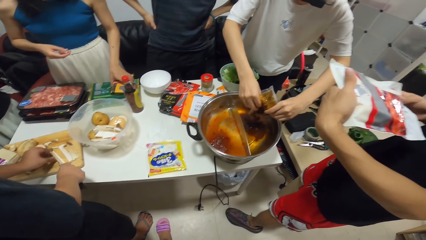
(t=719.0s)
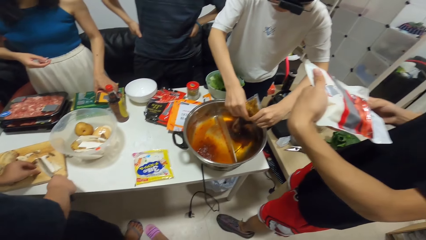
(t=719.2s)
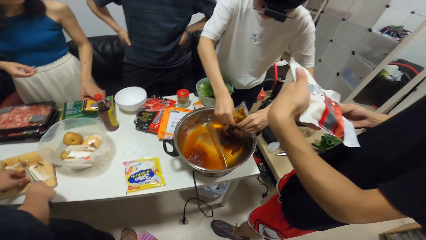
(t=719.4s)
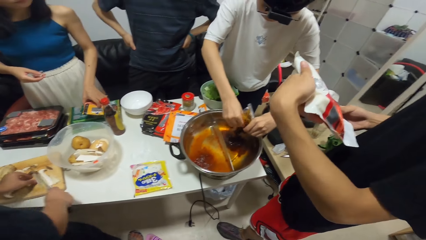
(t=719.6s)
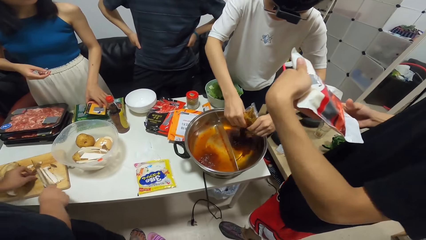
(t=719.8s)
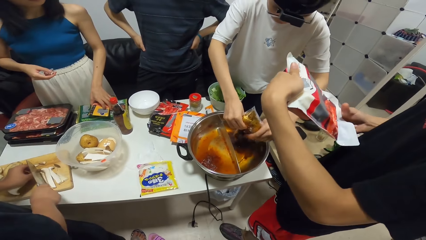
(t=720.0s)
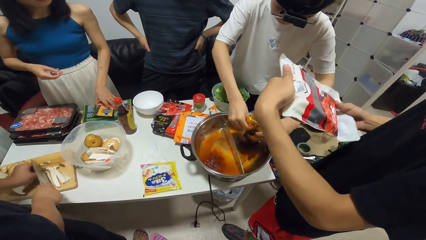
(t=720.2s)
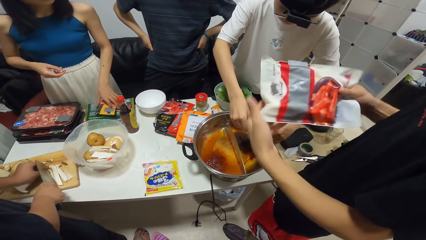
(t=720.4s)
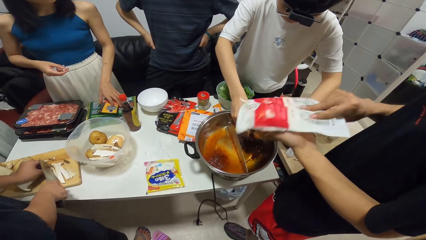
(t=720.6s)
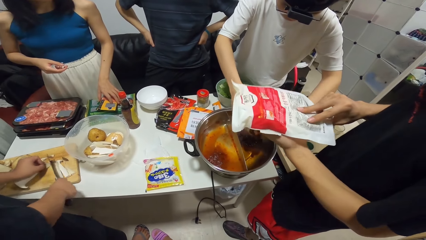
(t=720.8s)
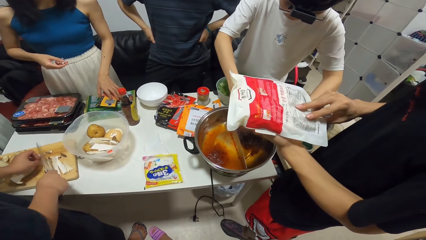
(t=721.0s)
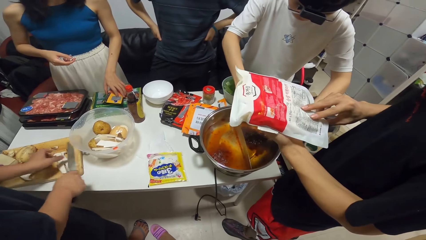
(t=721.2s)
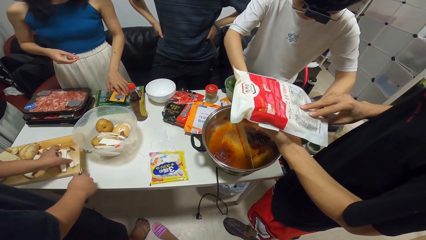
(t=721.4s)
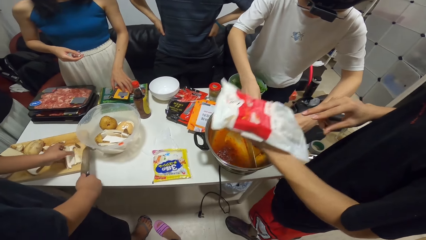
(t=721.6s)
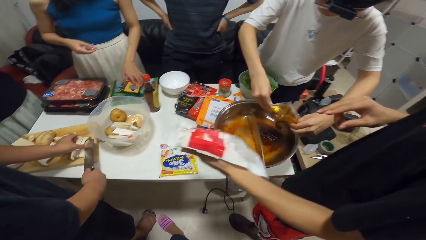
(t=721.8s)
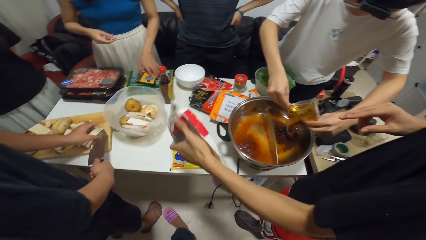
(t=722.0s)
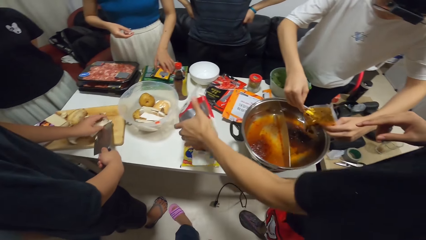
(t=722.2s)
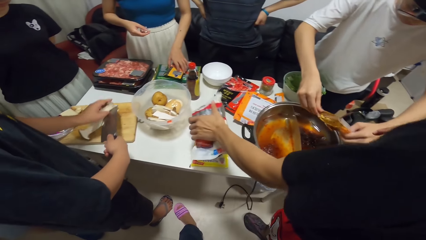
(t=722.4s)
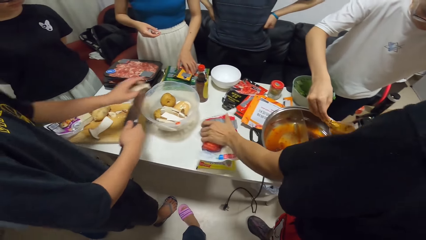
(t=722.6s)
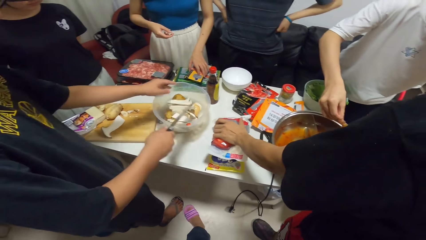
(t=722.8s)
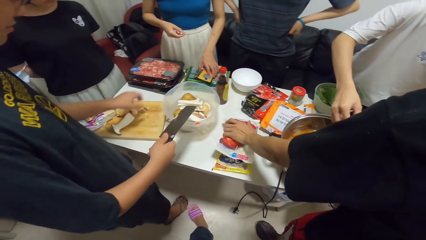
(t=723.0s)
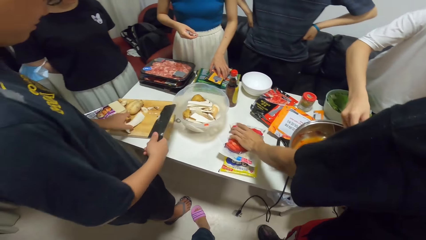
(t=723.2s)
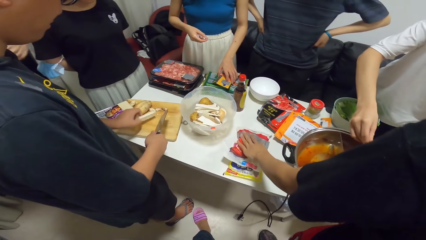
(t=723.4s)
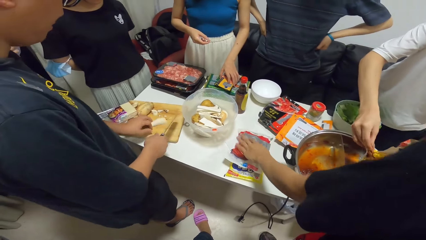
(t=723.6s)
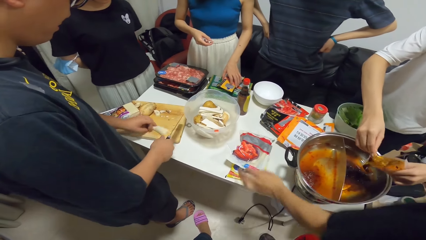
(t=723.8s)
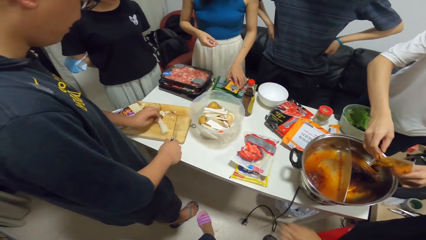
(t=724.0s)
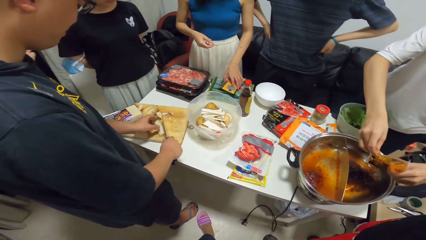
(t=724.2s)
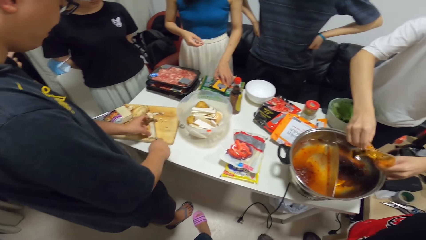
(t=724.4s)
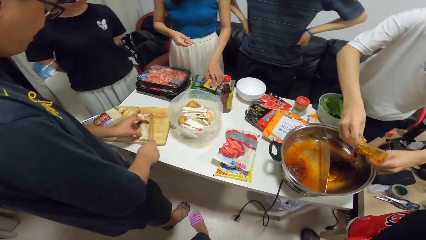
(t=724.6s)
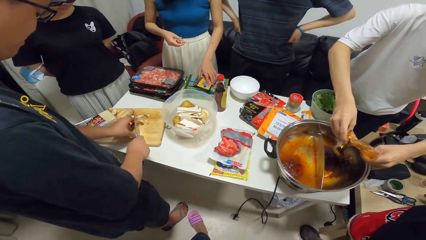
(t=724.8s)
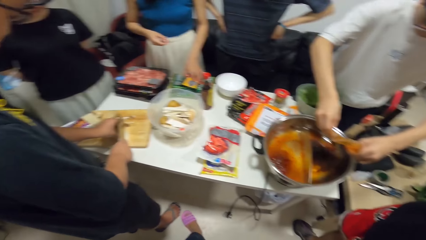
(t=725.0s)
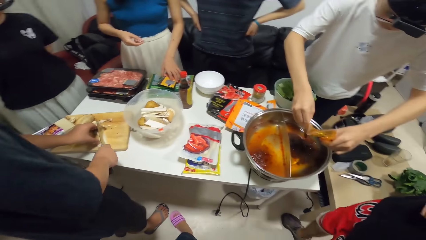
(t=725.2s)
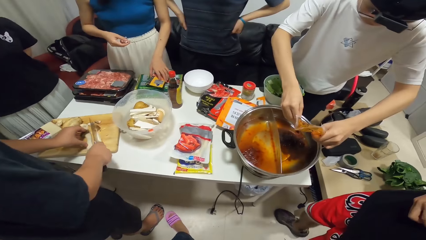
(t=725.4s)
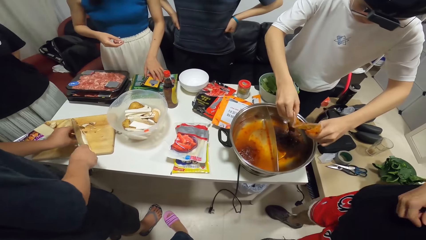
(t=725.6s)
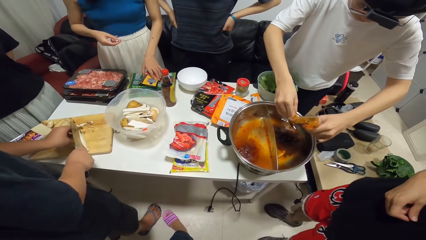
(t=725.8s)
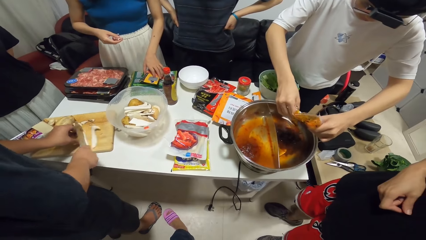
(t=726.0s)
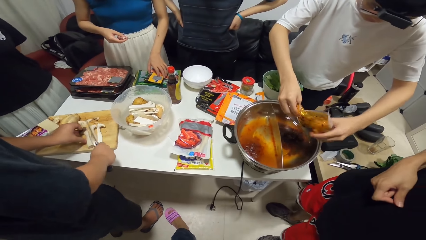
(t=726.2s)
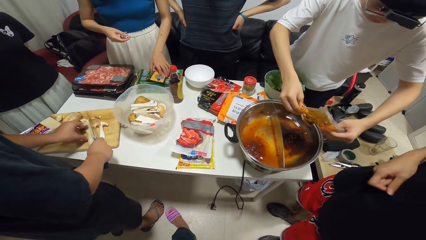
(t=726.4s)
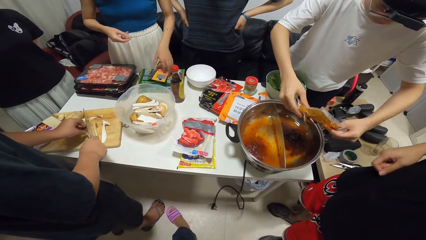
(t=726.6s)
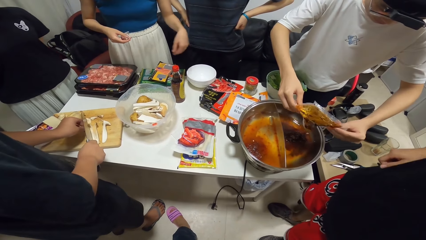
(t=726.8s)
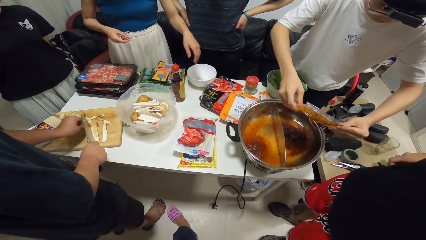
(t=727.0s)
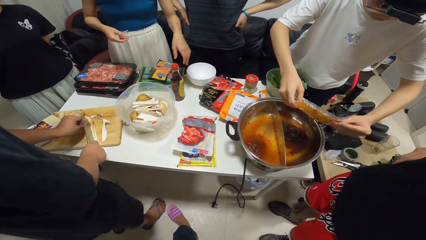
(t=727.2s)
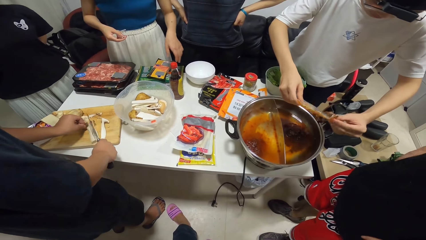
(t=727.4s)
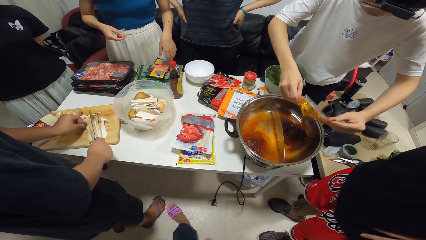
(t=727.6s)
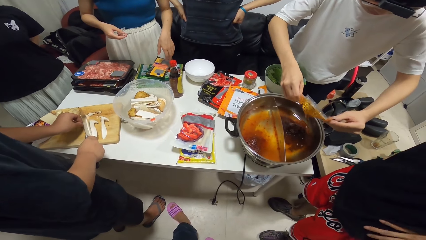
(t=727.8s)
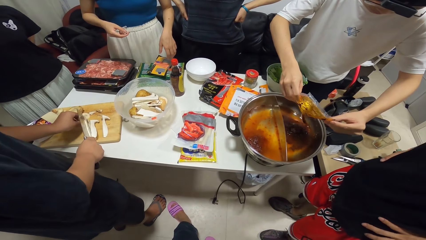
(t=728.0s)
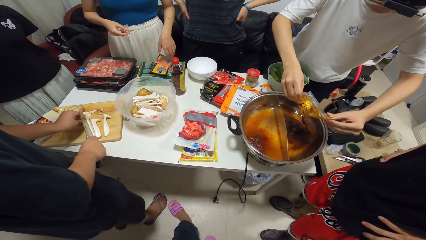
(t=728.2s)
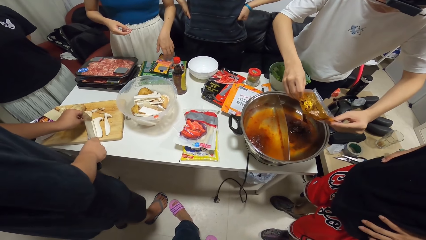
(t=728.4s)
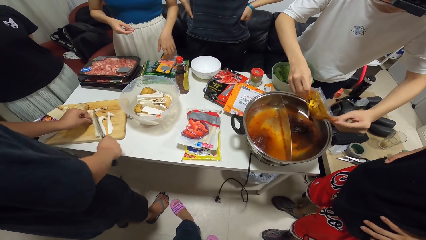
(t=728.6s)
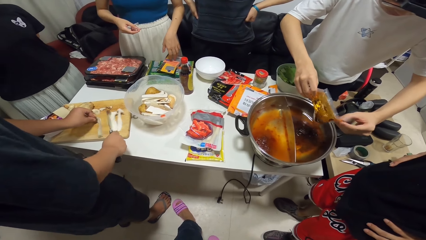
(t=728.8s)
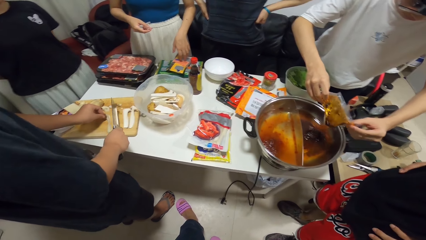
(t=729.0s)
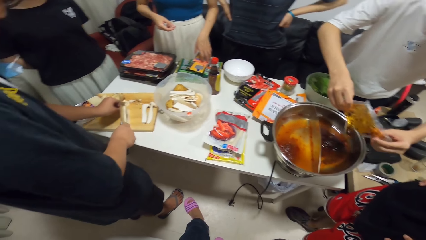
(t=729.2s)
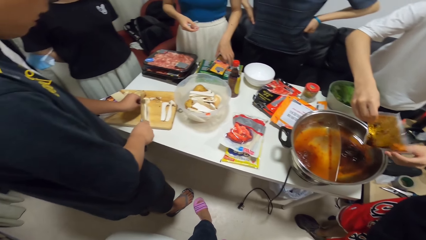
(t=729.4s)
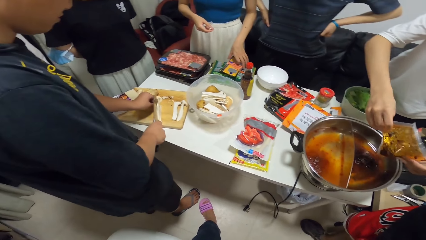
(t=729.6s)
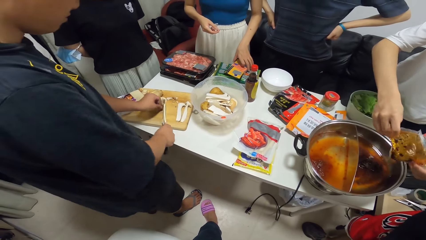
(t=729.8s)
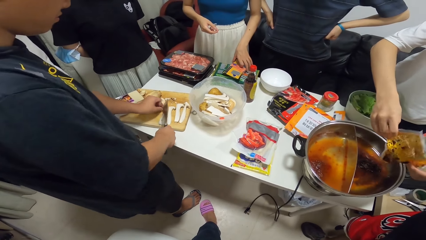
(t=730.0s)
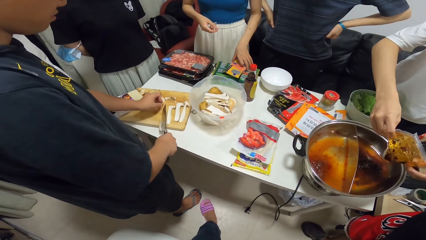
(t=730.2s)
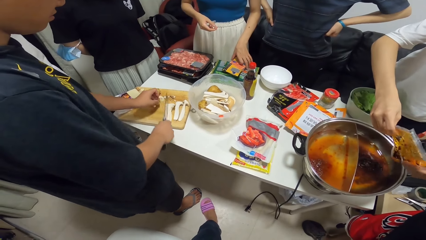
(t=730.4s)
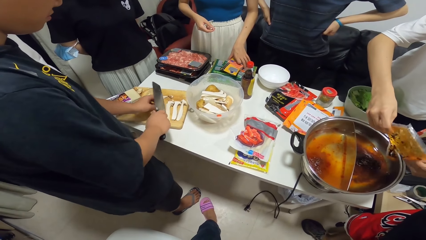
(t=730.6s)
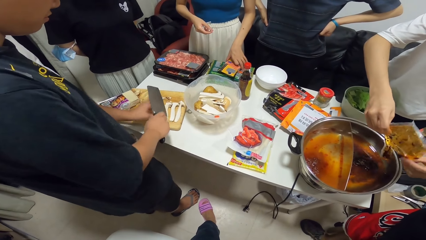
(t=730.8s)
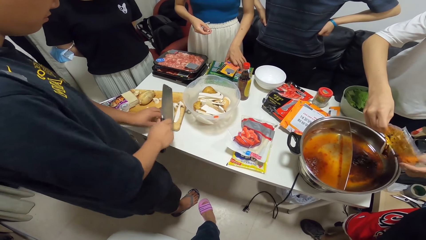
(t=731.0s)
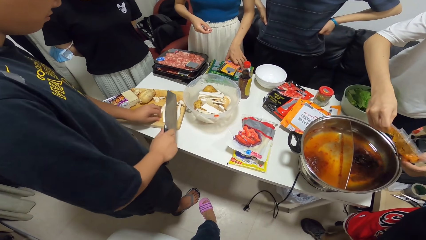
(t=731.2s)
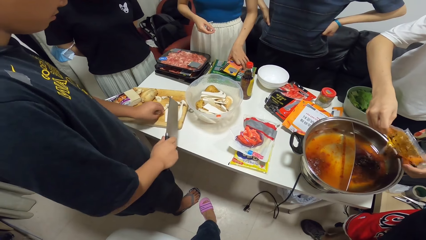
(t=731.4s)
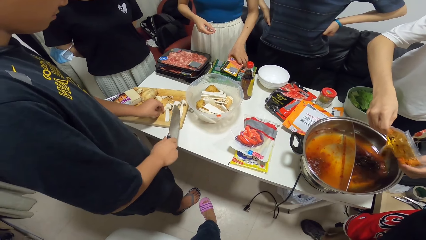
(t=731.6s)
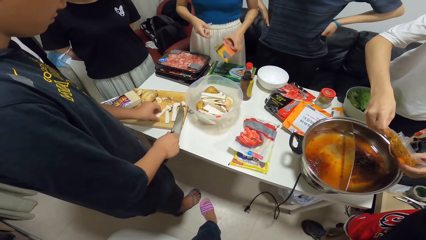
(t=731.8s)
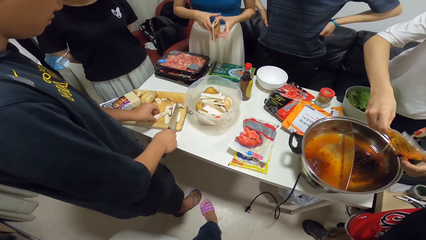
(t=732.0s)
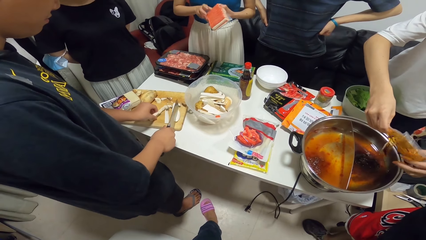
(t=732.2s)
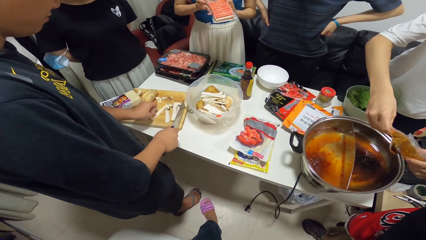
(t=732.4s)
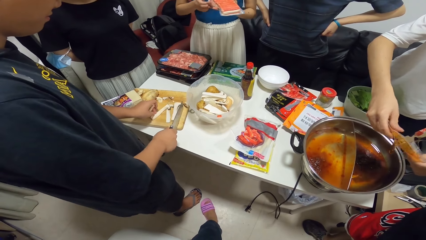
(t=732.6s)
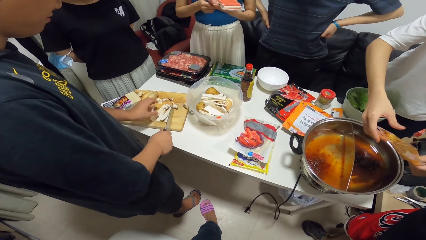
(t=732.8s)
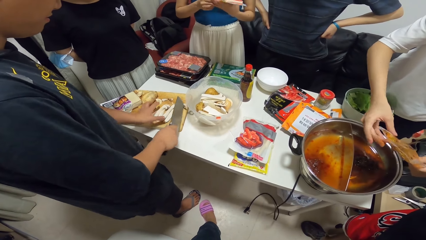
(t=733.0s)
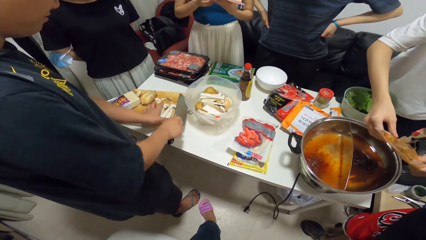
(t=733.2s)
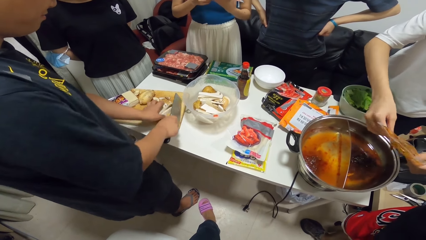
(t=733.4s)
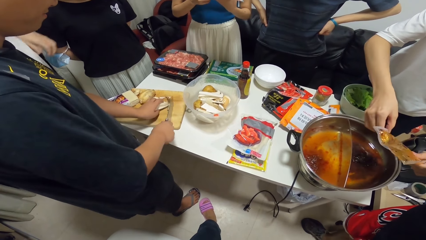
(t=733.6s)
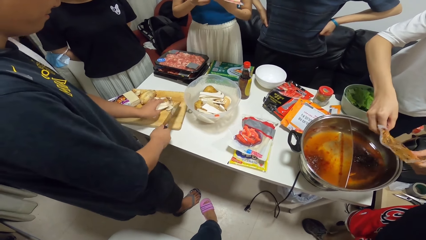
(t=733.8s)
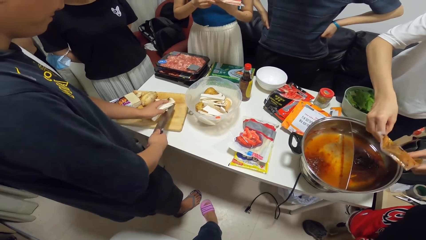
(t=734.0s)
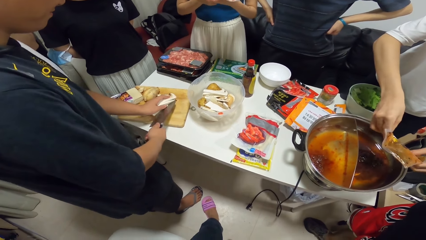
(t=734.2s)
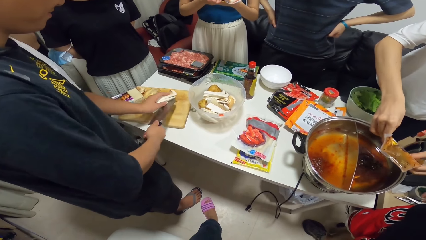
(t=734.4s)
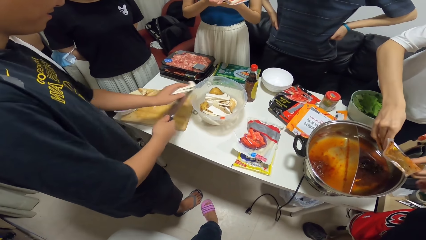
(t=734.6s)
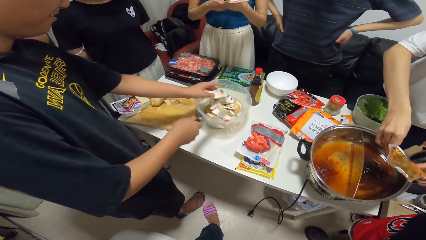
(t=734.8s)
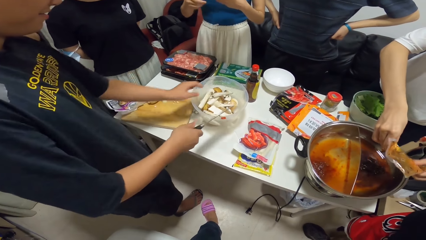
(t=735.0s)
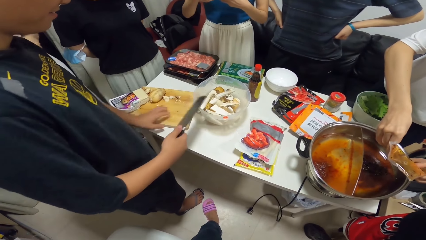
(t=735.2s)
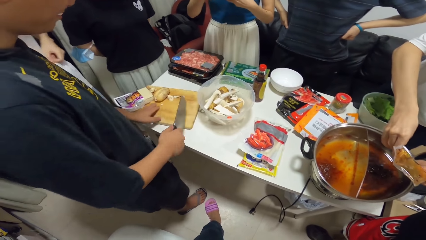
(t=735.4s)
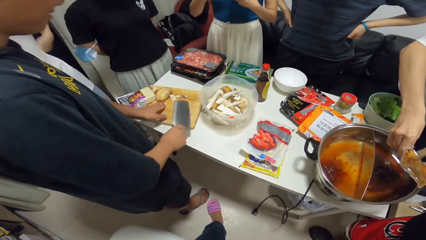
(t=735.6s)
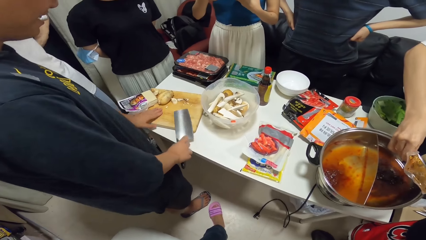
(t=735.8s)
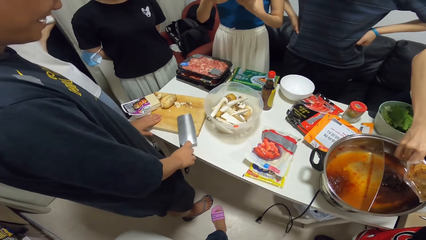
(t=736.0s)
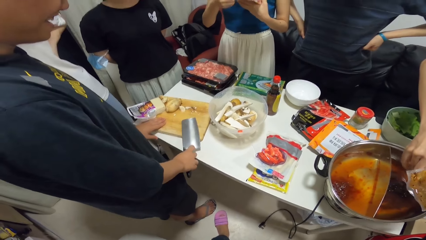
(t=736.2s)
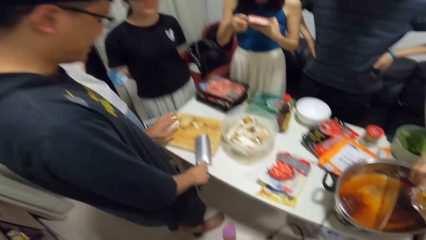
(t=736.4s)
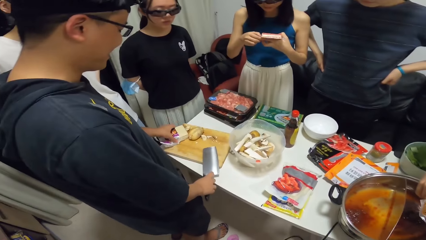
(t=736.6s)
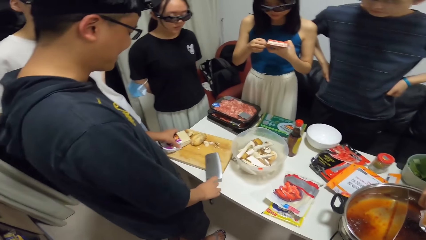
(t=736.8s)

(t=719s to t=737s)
A man drops the pack of chips on the table. A woman picks up the pack of hotdogs on the table with her left hand. Another man gathers the cut mushroom on the table with his left hand. He puts the mushrooms in his left hand into the bowl.
